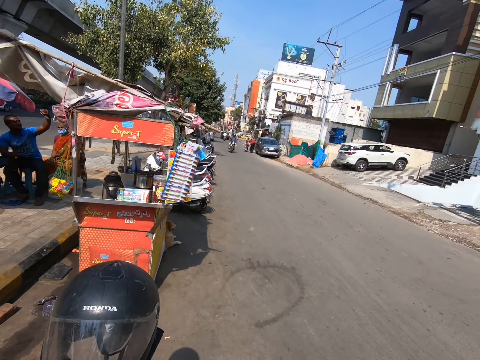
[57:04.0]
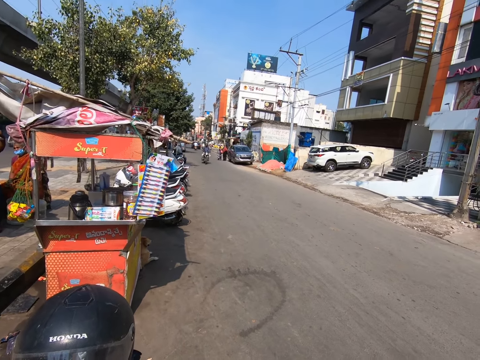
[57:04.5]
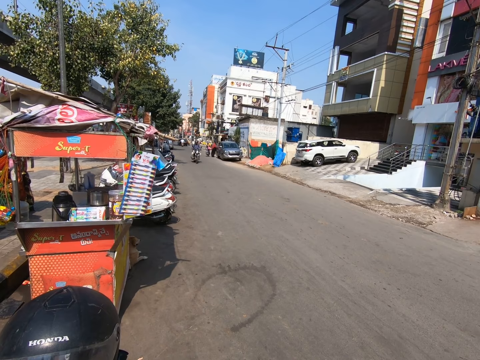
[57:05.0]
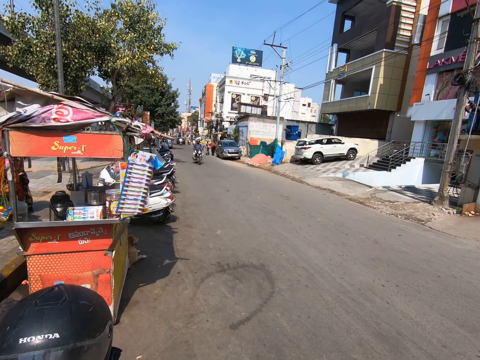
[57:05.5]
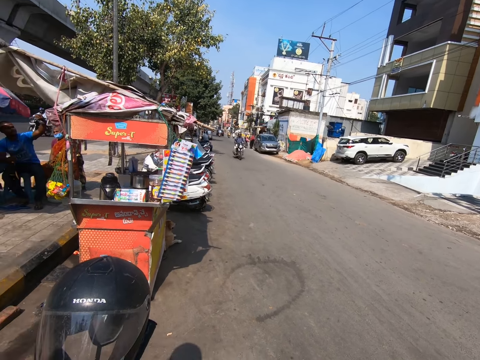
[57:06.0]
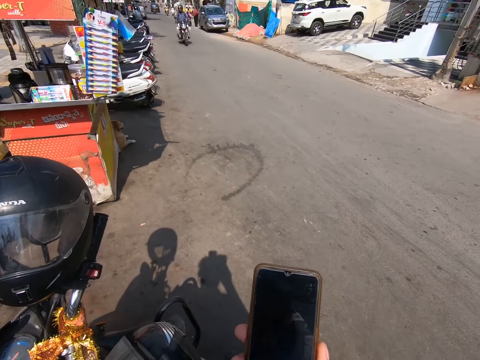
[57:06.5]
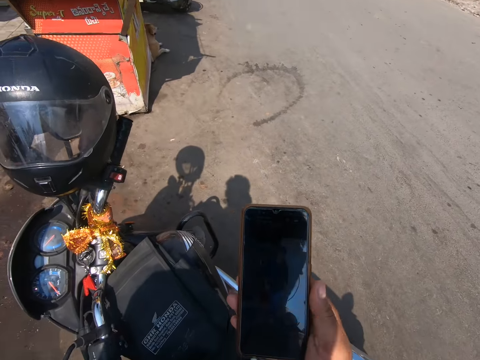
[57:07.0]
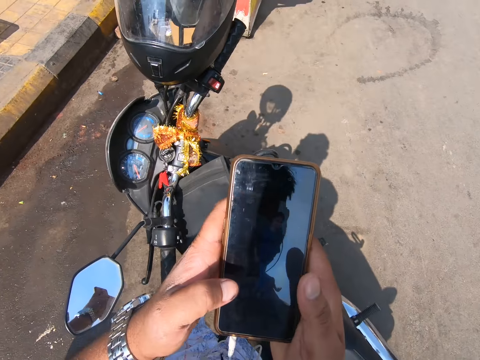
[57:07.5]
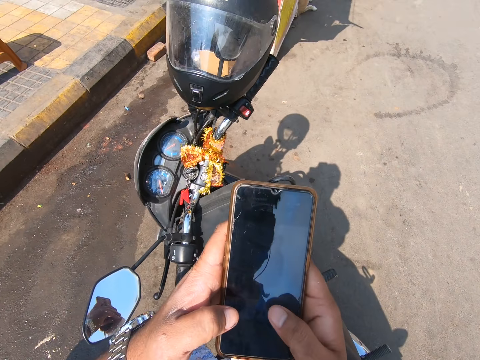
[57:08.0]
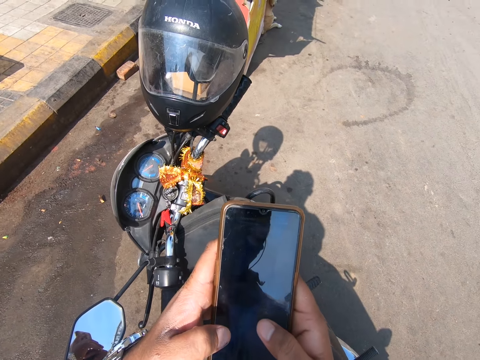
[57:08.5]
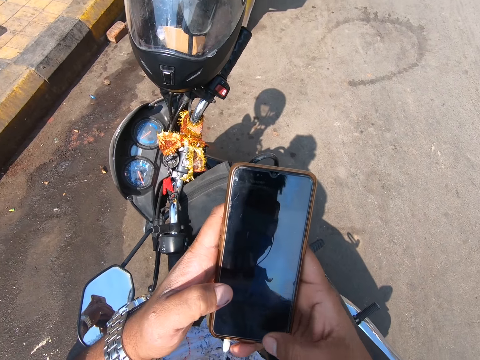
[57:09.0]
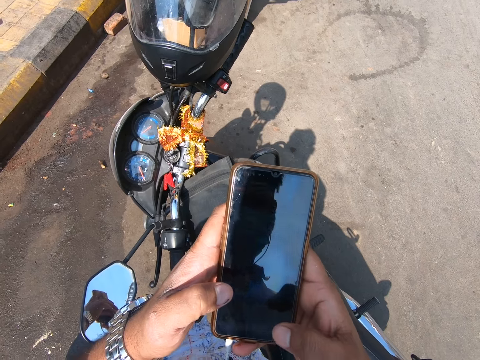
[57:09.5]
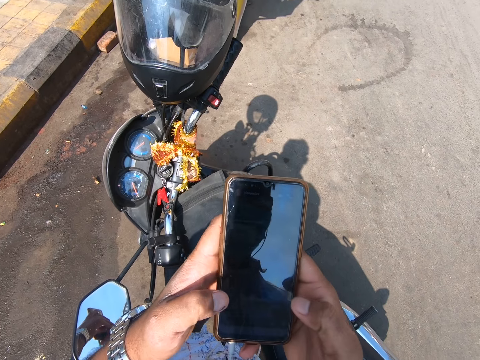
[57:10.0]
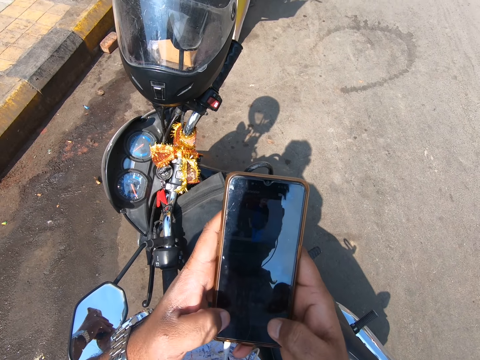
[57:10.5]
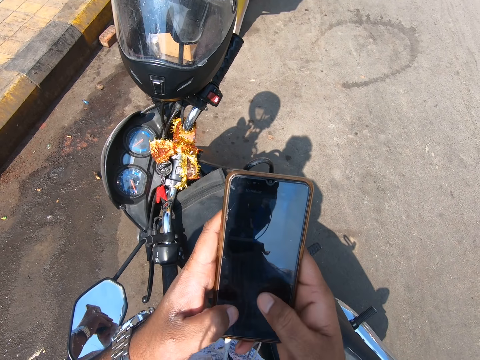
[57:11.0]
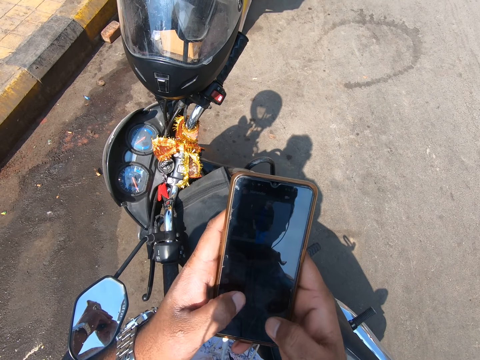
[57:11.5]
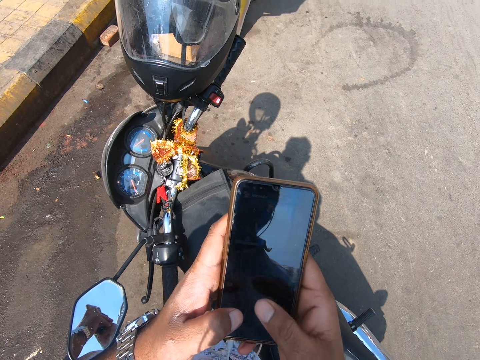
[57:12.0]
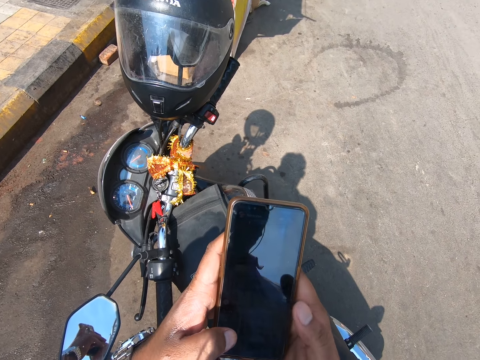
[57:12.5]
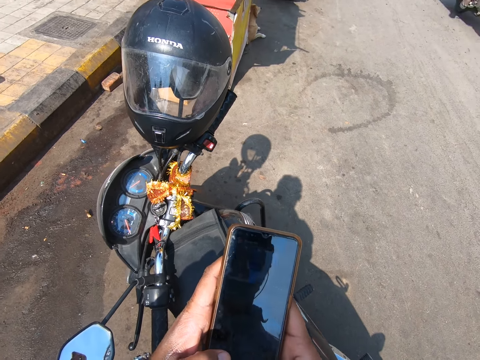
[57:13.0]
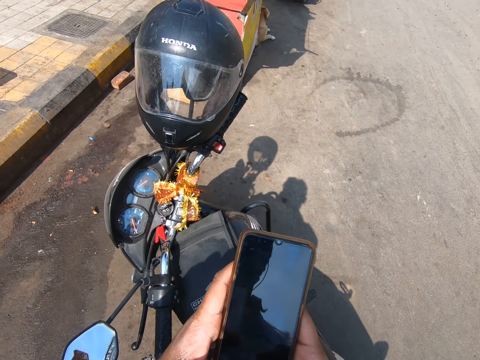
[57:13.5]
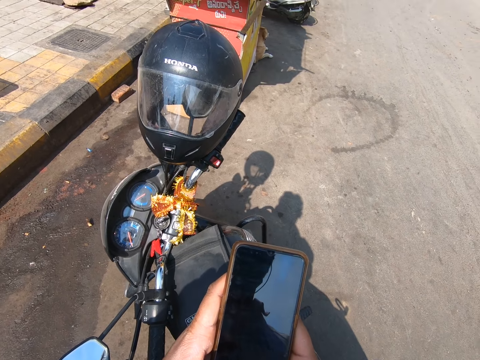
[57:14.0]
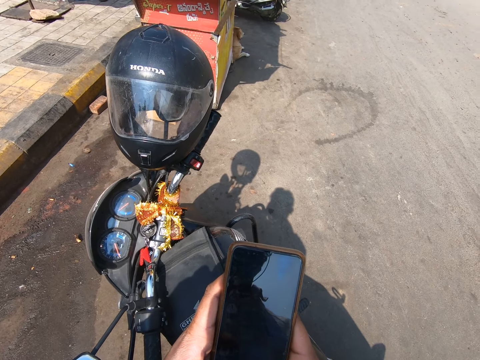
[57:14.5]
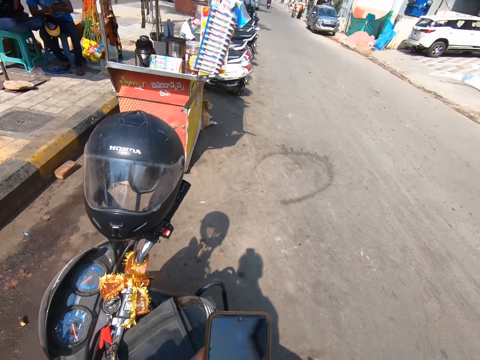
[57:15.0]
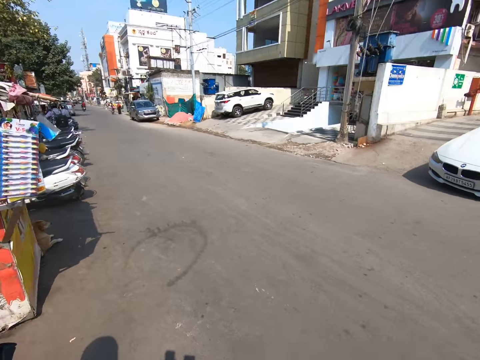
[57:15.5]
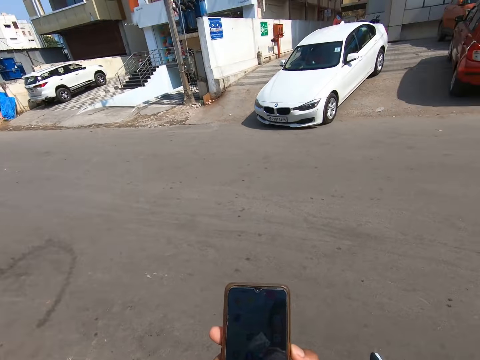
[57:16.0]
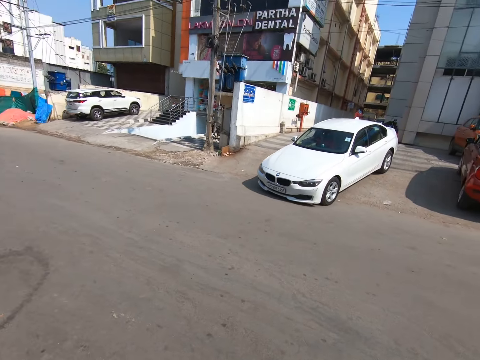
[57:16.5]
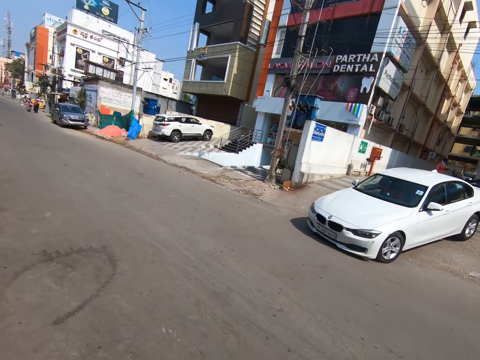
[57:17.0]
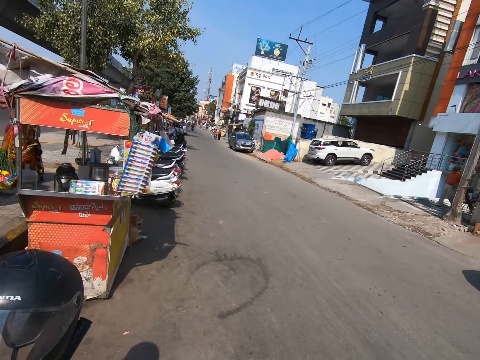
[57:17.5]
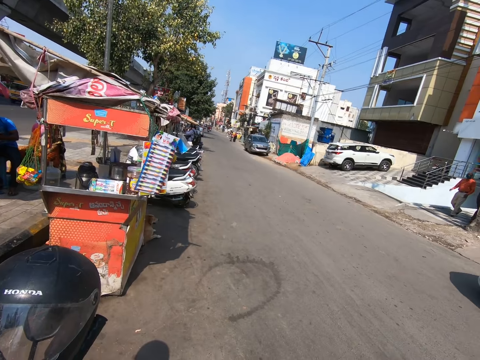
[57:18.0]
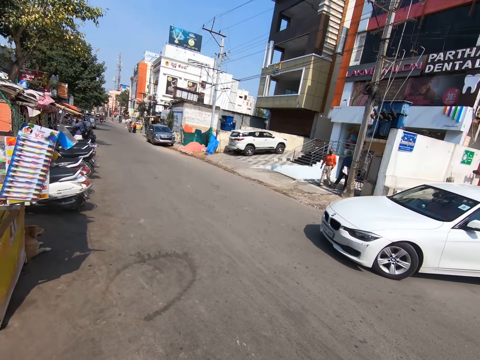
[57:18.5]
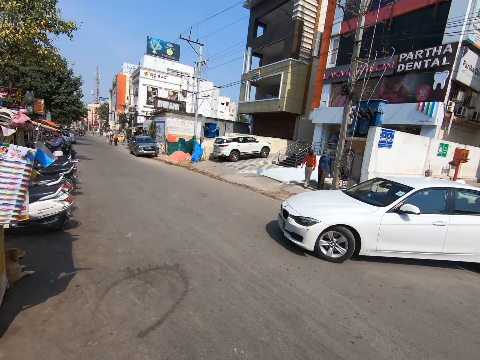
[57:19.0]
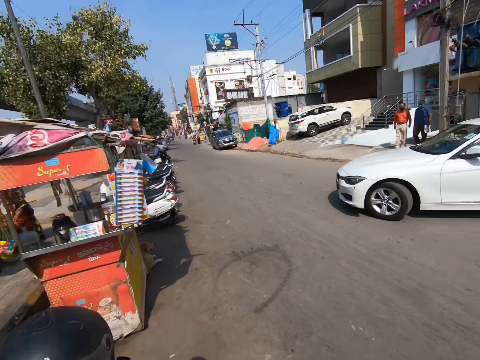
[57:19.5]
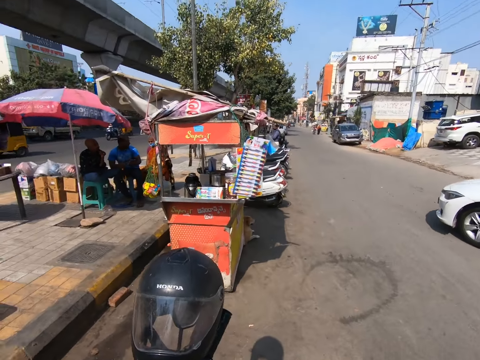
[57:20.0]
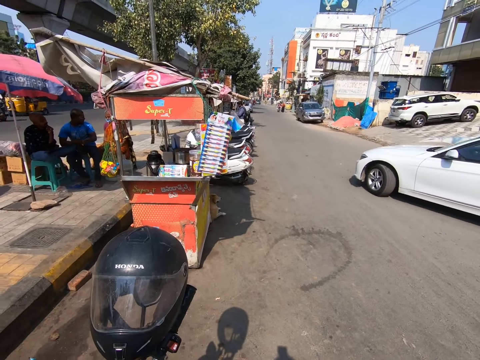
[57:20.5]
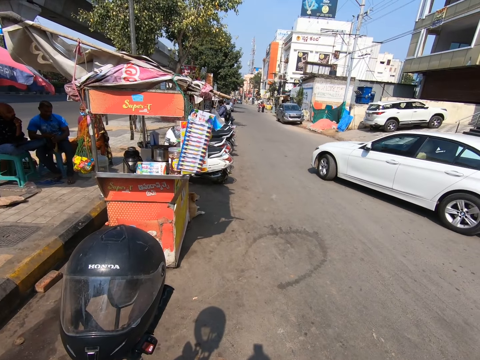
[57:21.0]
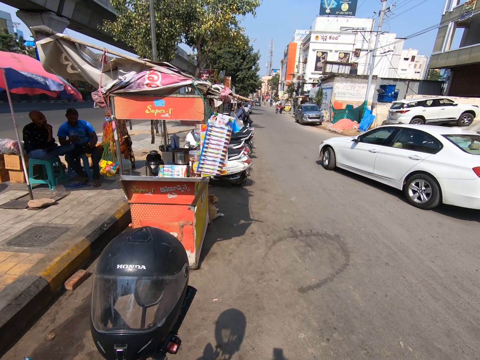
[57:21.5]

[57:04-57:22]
The camera wearer holds the phone with both hands. He operates the phone in his hands with his thumbs. He looks around. He uses the phone. He looks around. He talks on the roadside.

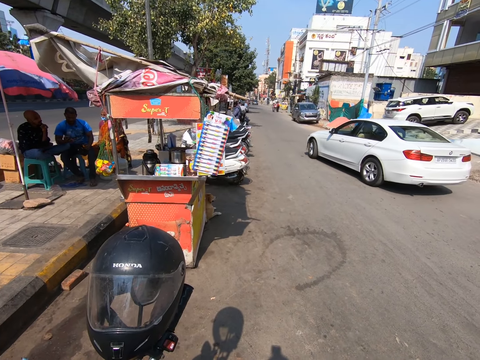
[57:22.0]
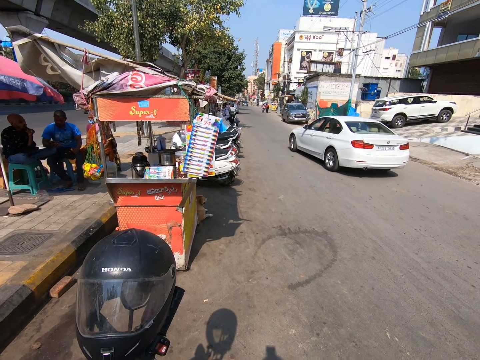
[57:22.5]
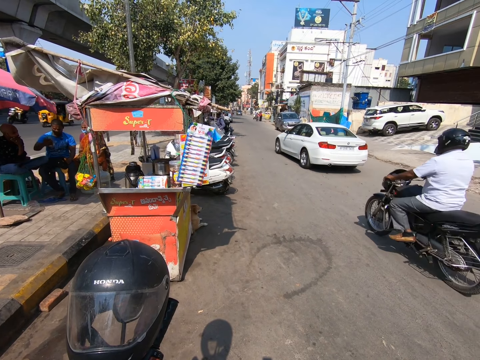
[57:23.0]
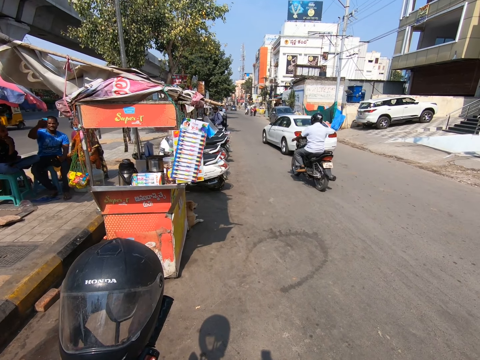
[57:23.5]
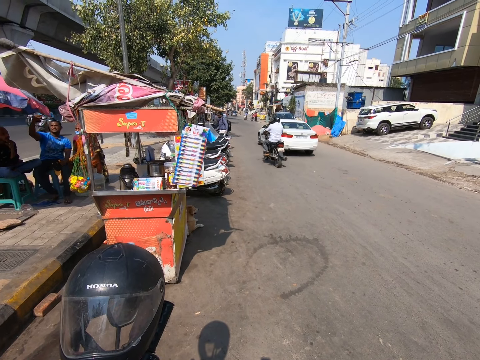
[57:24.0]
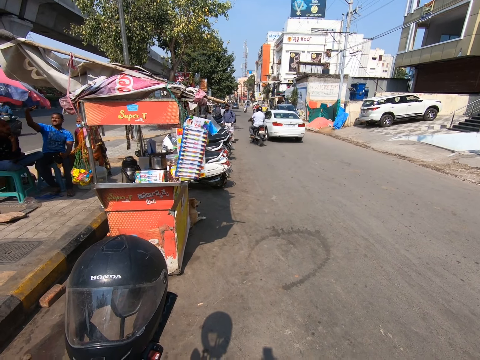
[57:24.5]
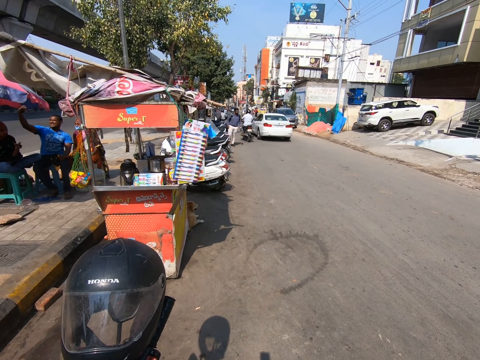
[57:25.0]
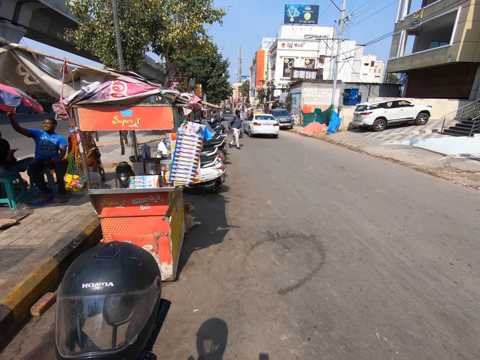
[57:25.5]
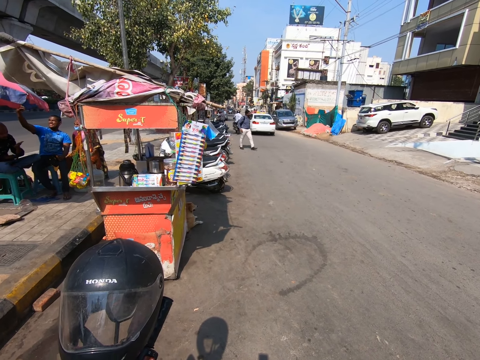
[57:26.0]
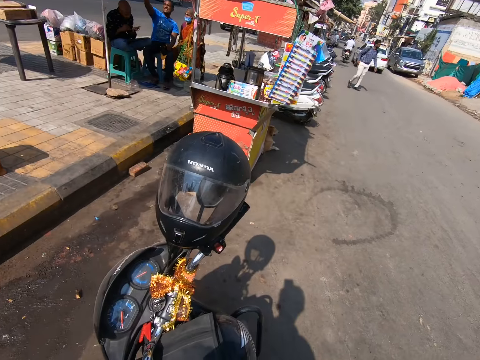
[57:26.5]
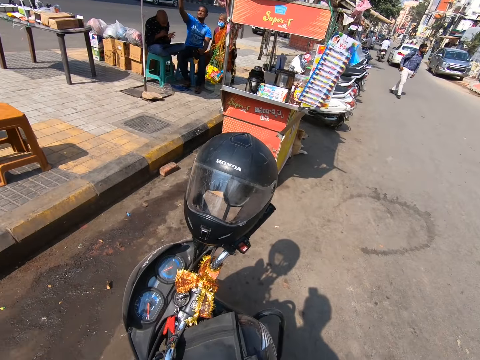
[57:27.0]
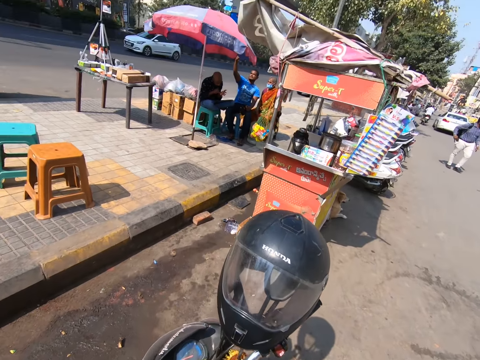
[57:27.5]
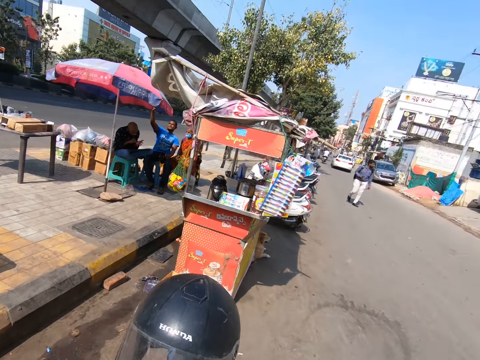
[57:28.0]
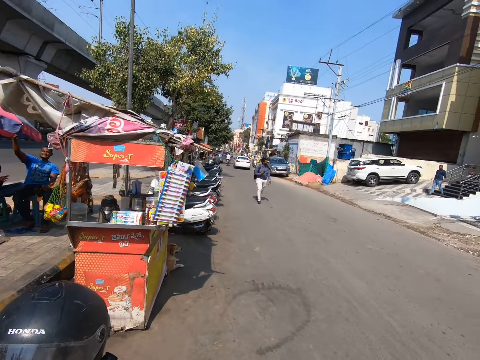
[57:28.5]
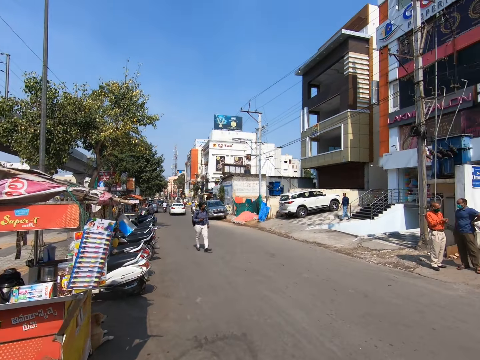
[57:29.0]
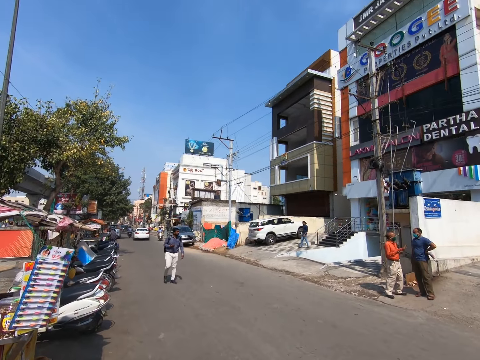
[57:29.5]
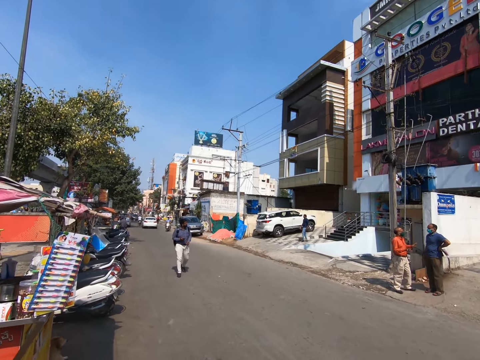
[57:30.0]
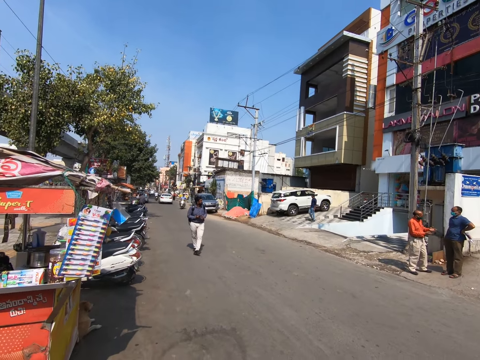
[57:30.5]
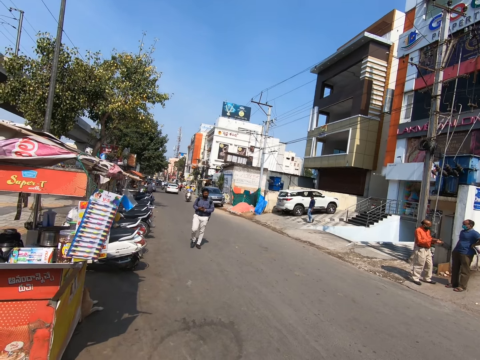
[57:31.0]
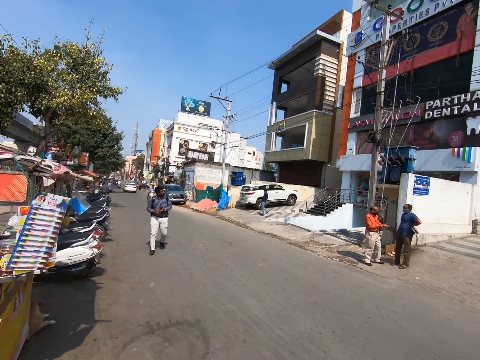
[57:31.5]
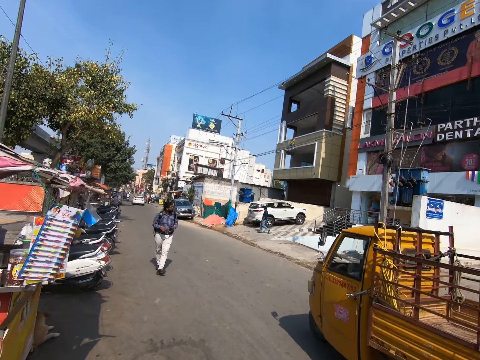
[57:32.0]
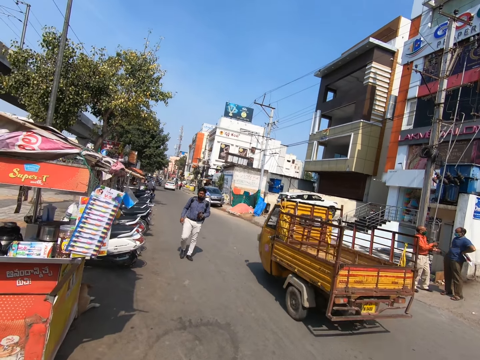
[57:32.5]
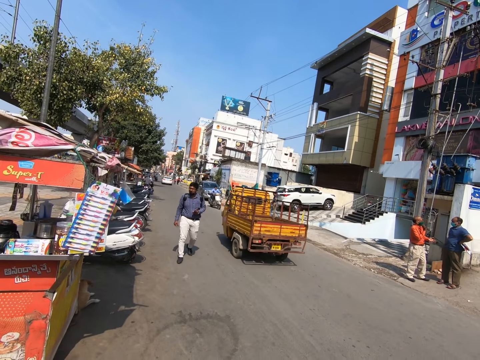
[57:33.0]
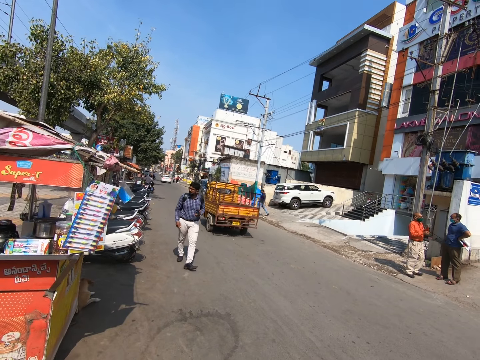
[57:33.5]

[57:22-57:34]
A motorcycle drives past the camera wearer. The camera wearer moves on the roadside, looks around the road and talks on the roadside. A mini truck drives past the camera wearer.
